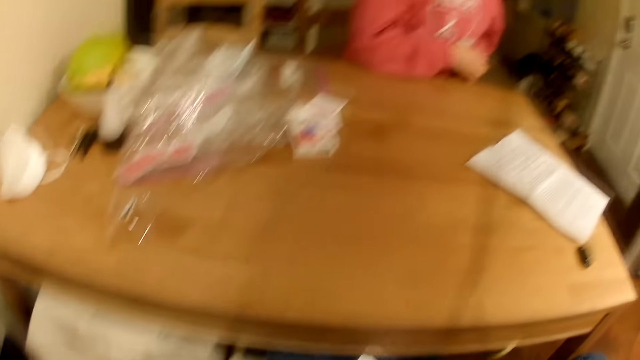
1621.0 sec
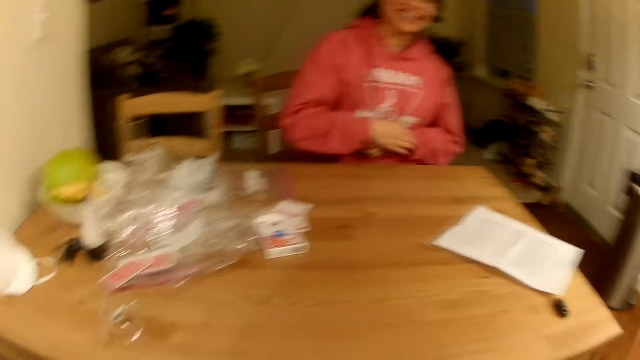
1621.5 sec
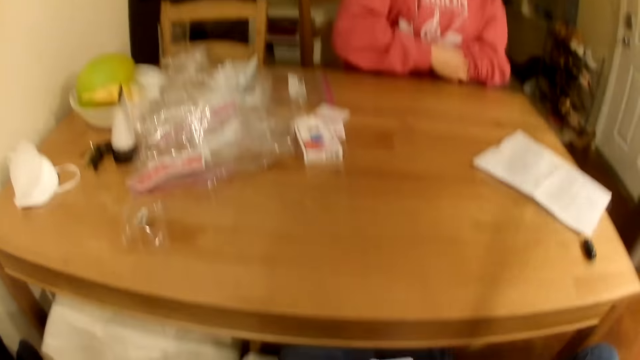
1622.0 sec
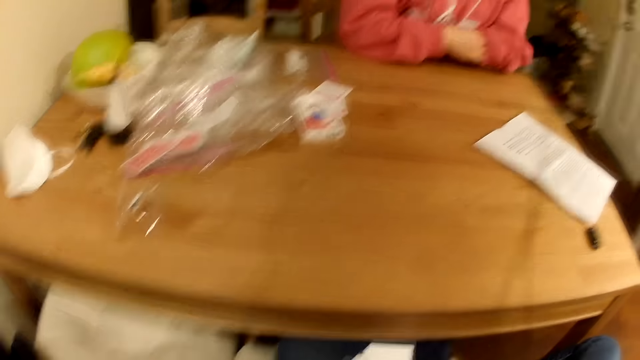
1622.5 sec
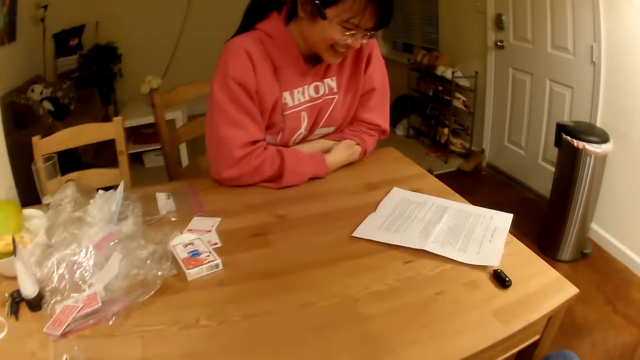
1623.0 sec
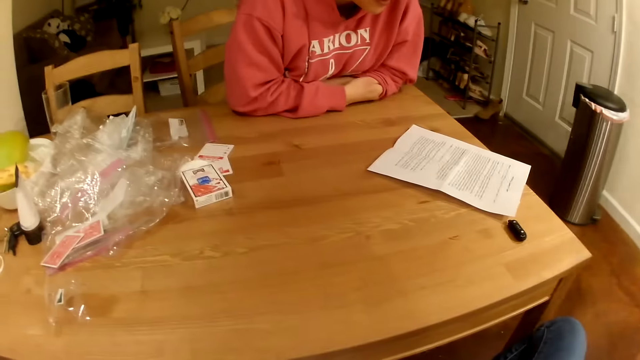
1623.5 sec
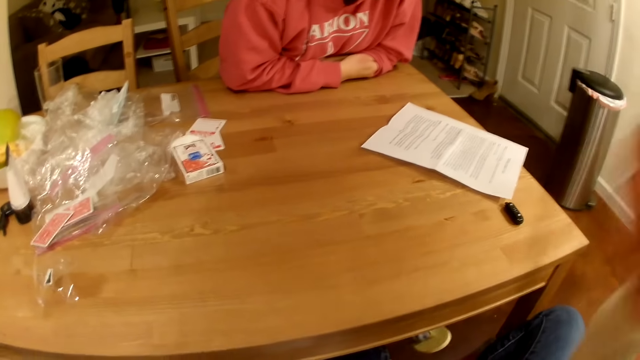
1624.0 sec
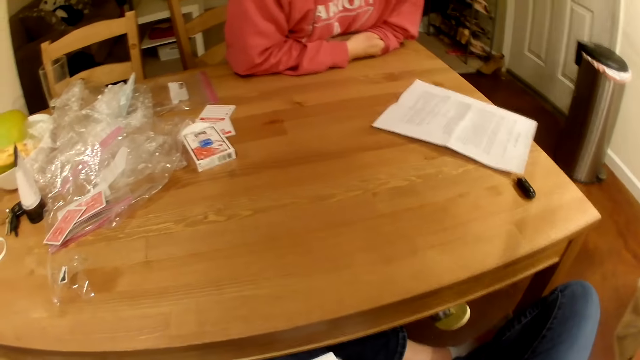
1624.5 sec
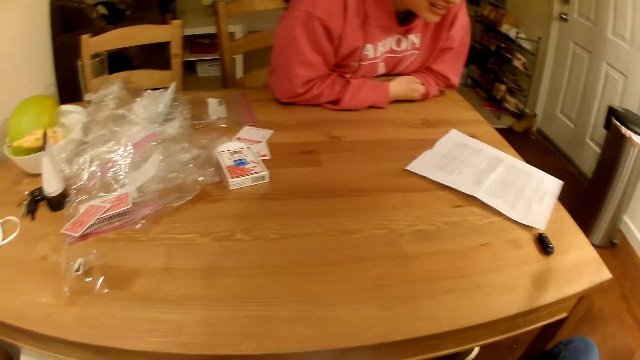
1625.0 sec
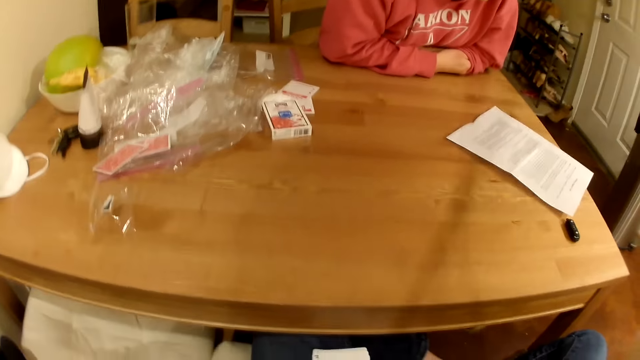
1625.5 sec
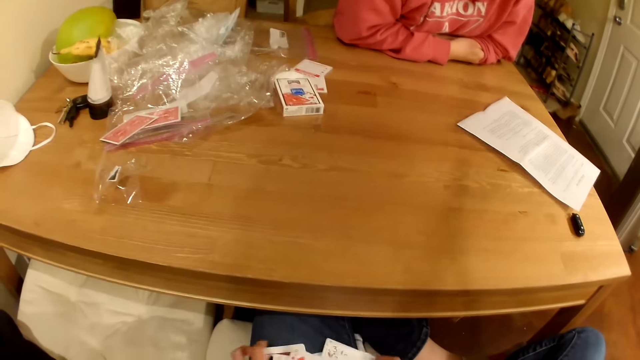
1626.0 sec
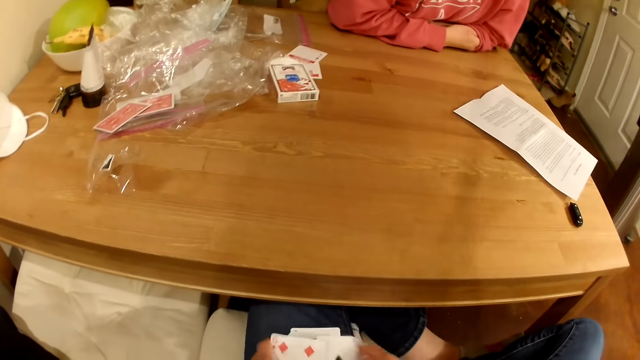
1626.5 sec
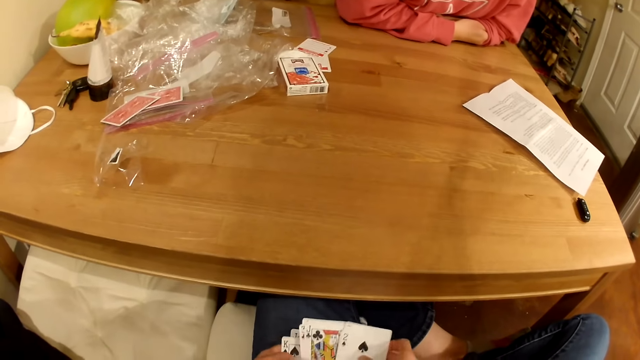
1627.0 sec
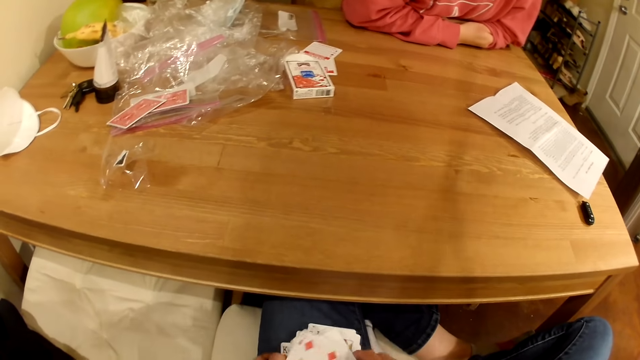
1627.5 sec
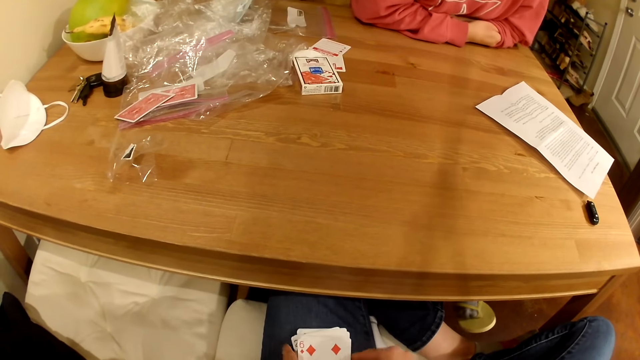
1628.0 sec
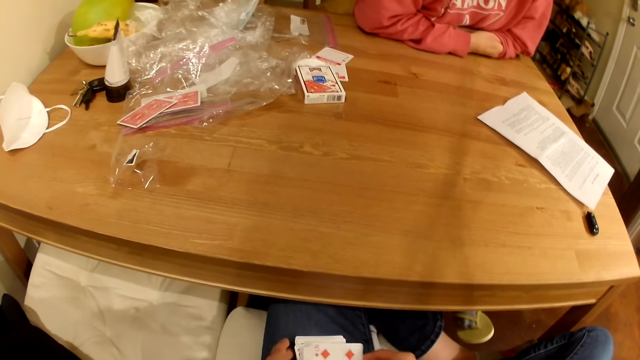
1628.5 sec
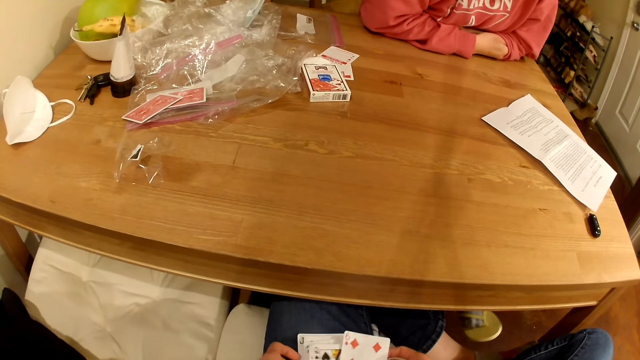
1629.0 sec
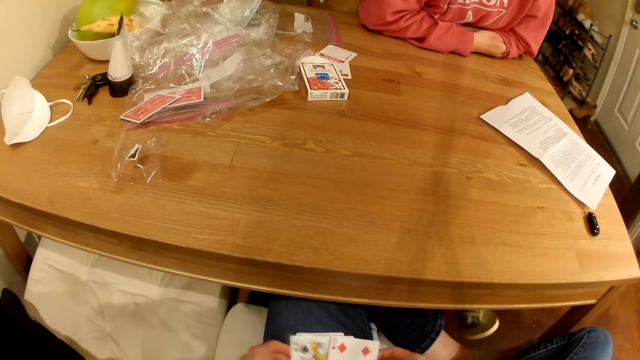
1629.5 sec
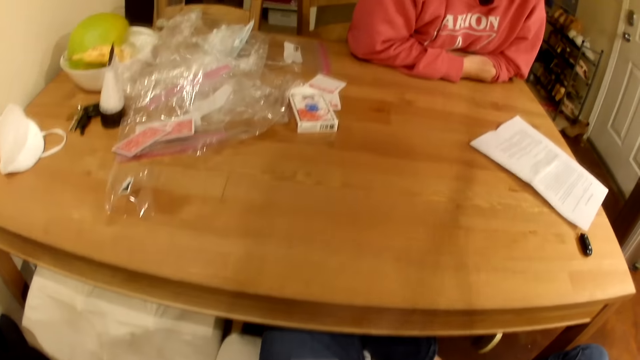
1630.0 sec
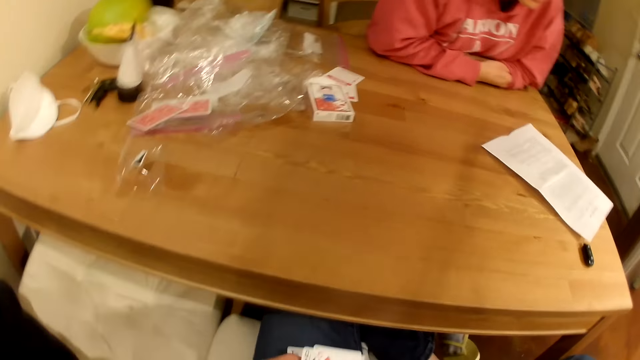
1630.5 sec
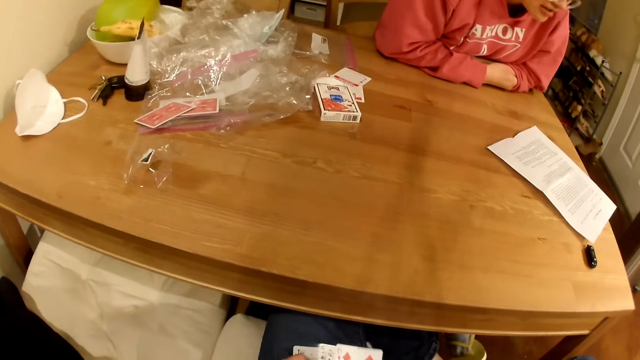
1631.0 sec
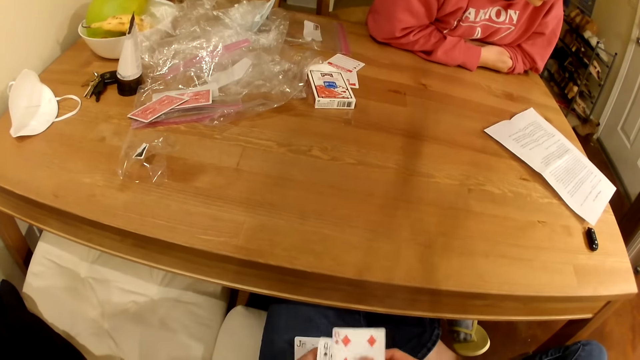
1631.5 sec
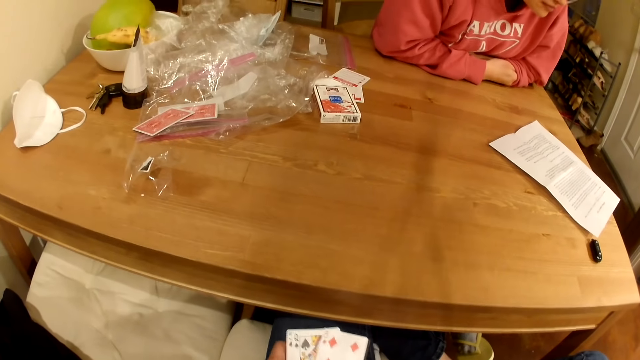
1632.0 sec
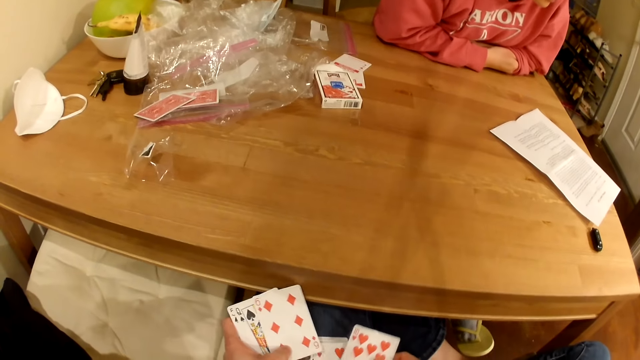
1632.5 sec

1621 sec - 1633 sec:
A woman reads on a paper. The camera wearer touches something. The woman reads on the paper. The camera wearer checks cards.

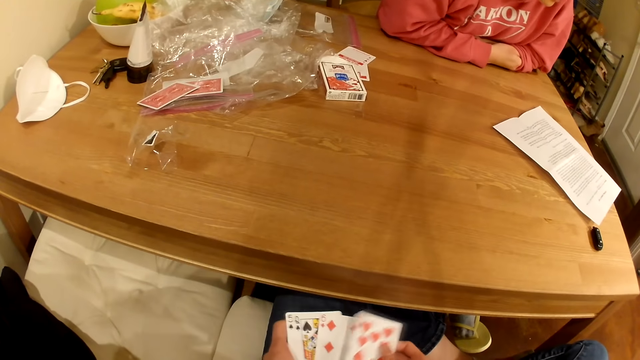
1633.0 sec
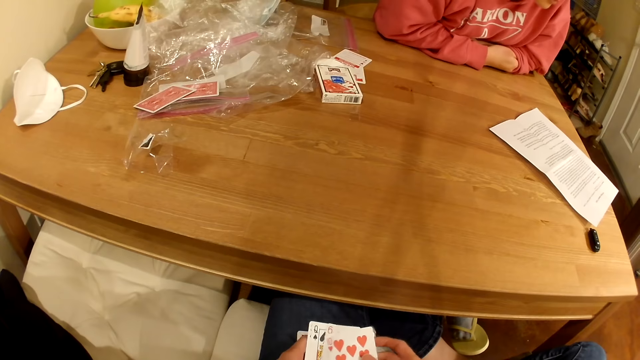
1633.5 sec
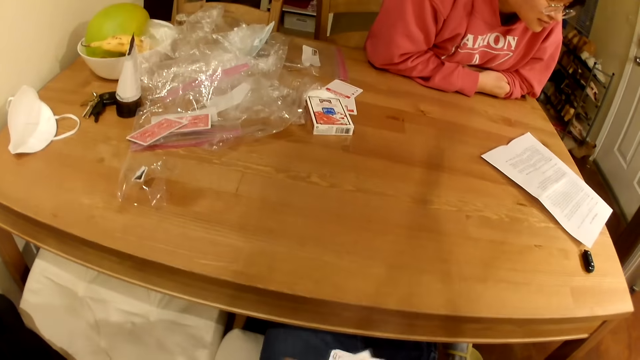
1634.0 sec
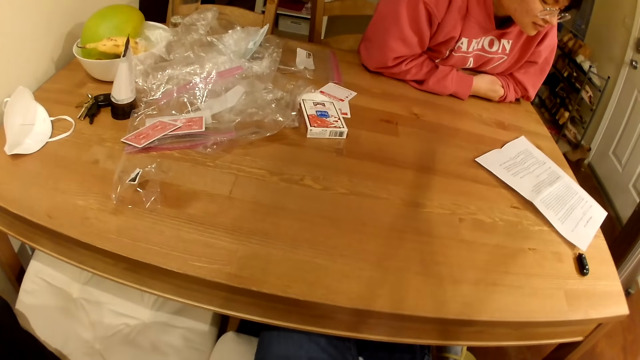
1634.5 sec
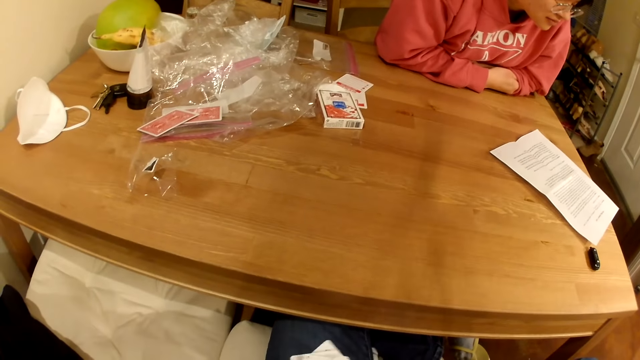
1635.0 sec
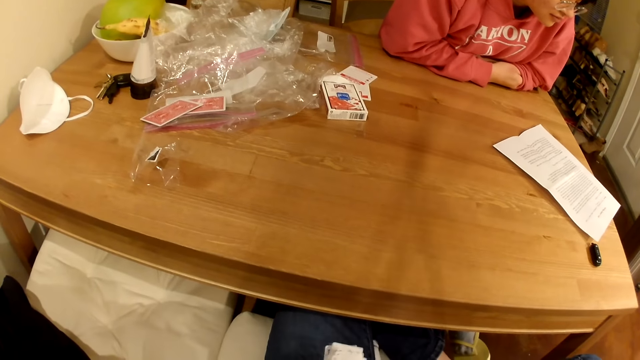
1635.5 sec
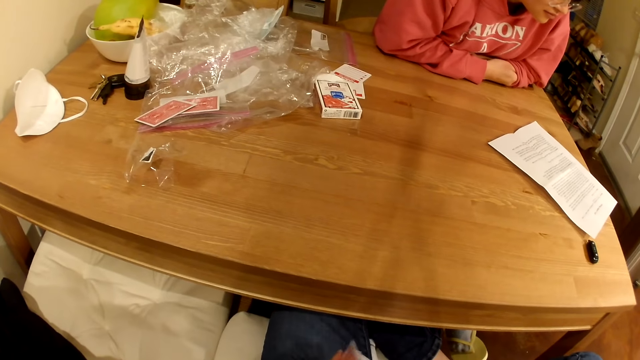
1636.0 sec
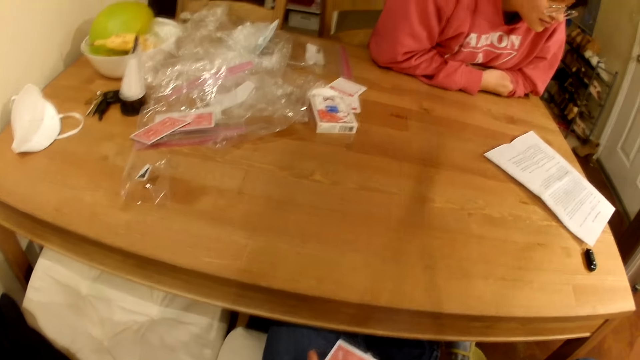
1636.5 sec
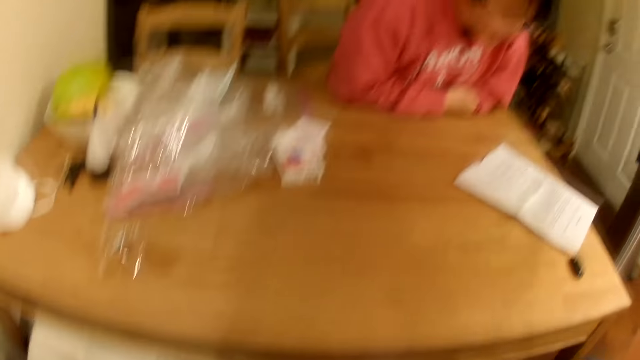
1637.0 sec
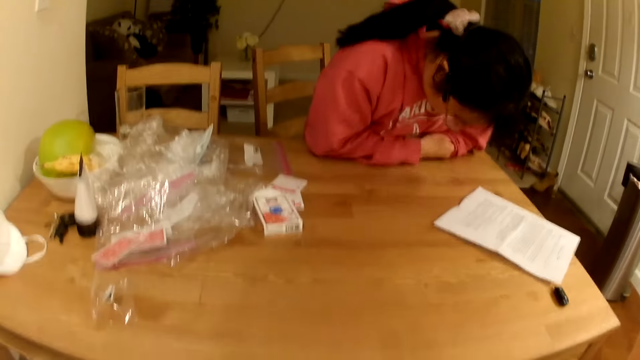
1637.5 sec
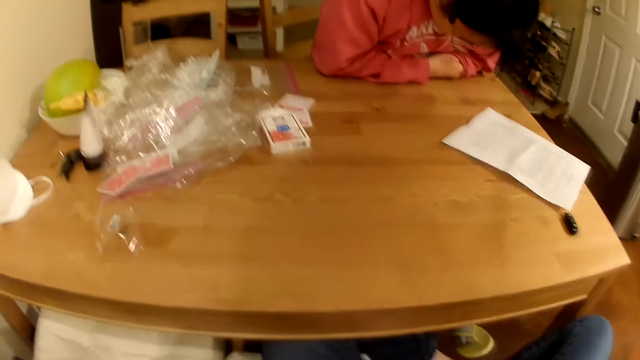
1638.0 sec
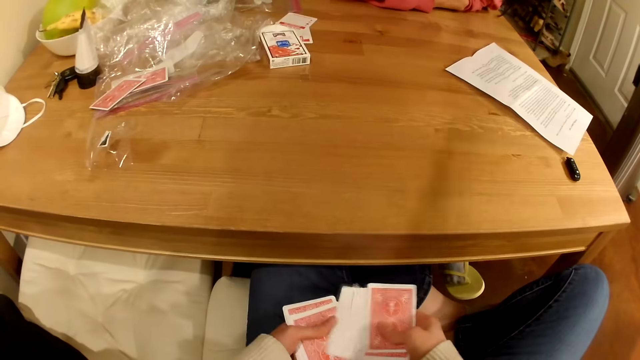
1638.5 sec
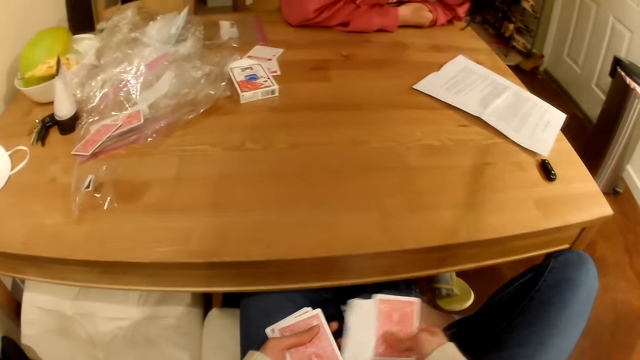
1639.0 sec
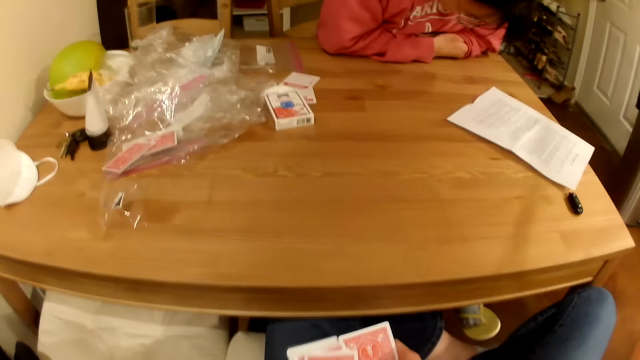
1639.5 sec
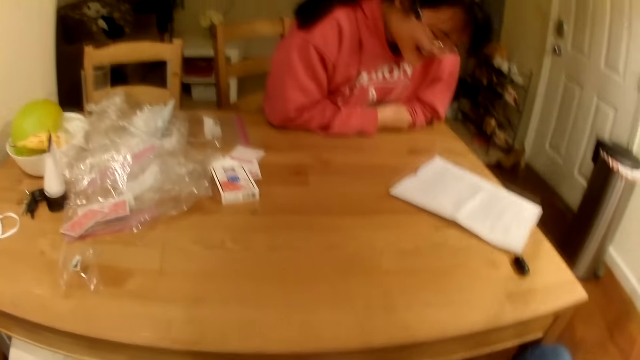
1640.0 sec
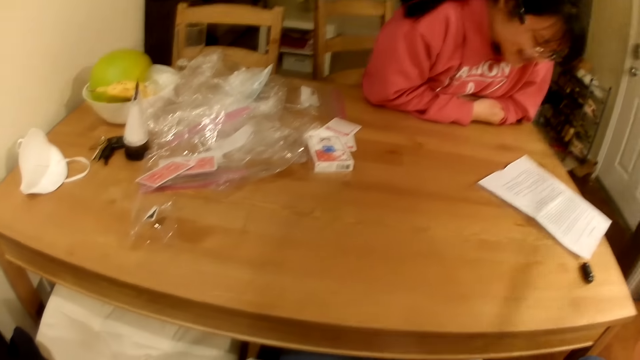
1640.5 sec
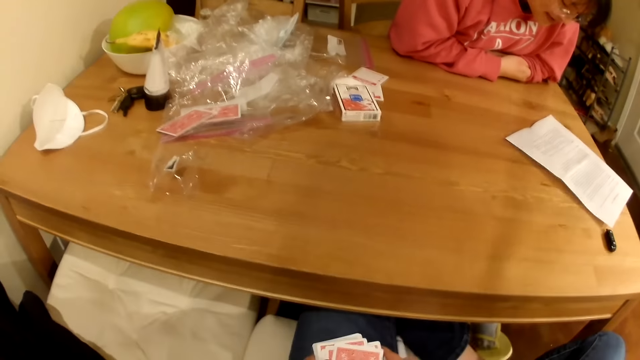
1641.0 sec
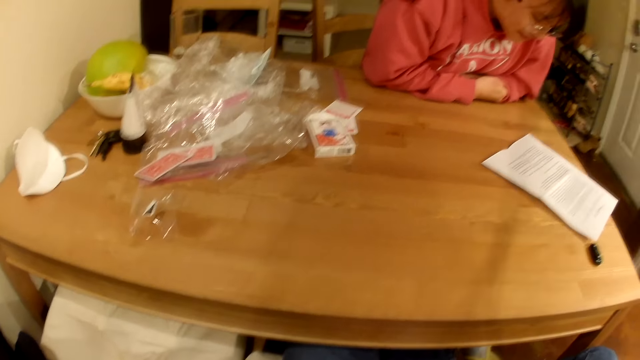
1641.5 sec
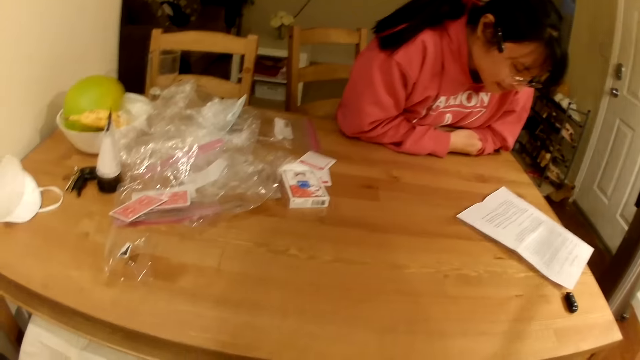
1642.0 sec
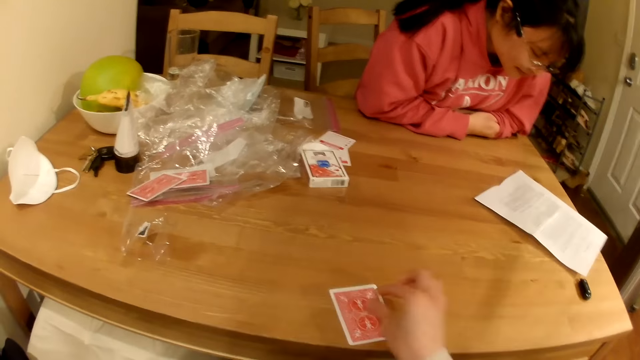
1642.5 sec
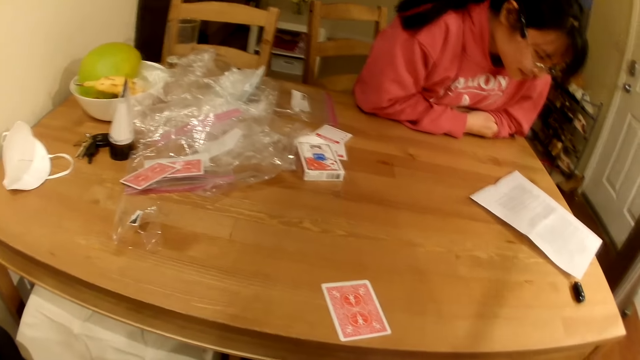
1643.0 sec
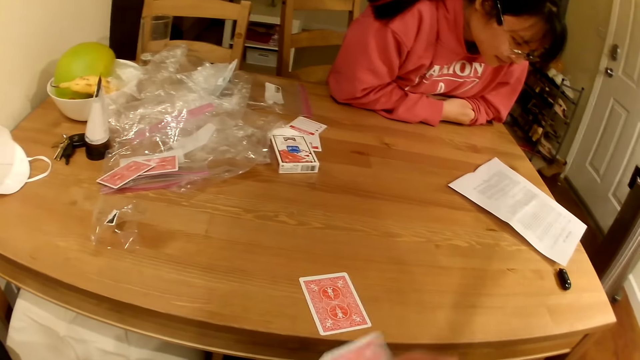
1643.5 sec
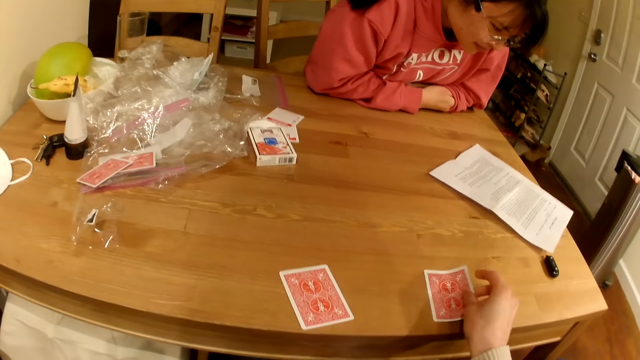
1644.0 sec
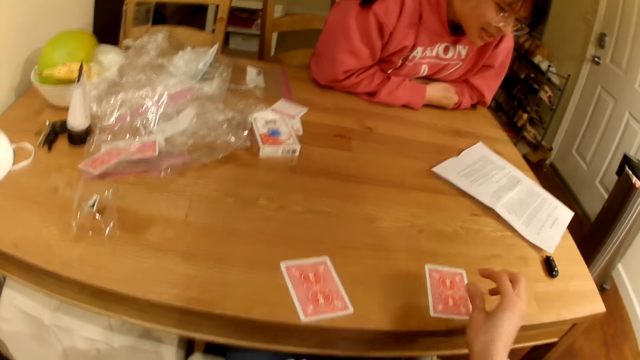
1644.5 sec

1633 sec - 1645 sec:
The camera wearer places playing cards on the table.
